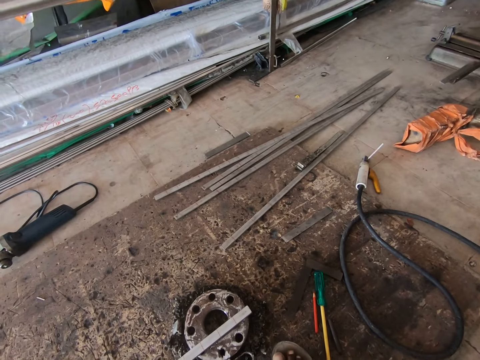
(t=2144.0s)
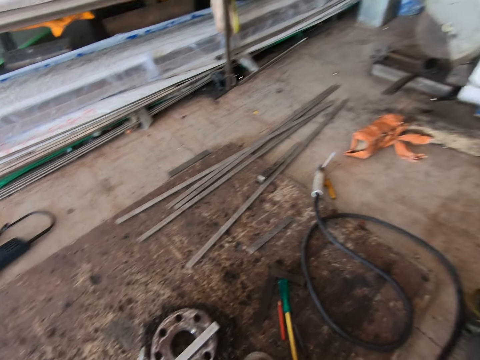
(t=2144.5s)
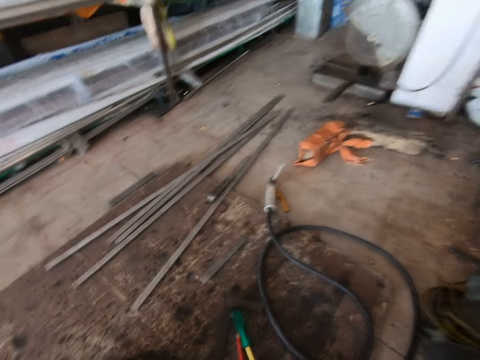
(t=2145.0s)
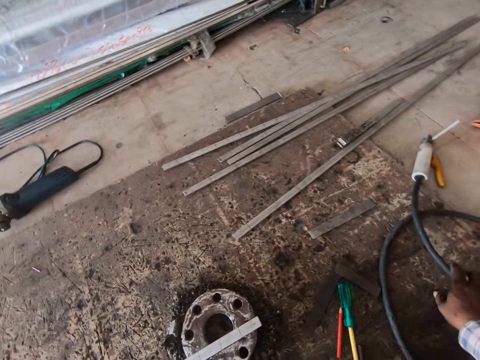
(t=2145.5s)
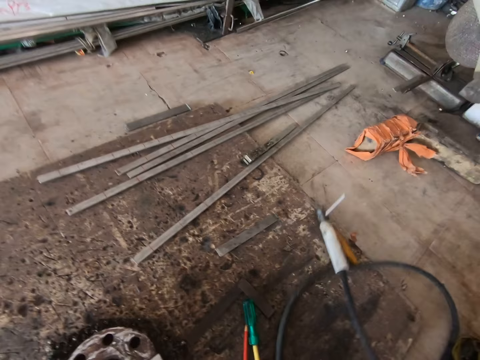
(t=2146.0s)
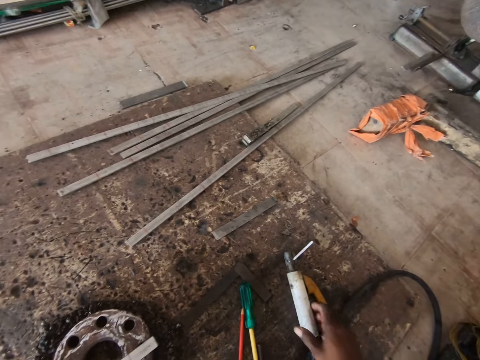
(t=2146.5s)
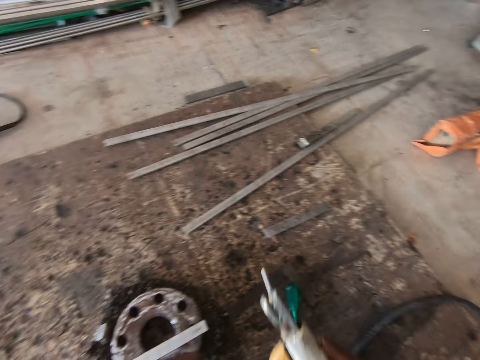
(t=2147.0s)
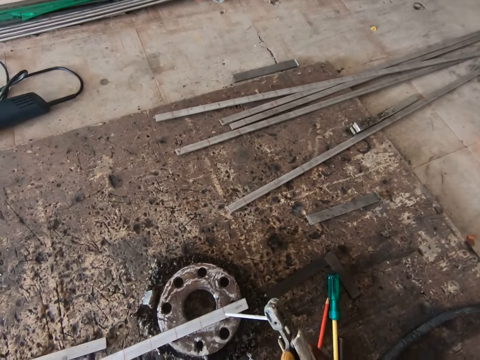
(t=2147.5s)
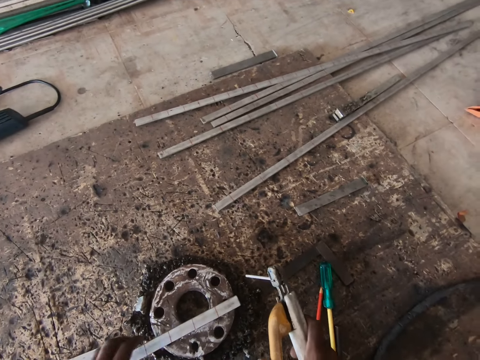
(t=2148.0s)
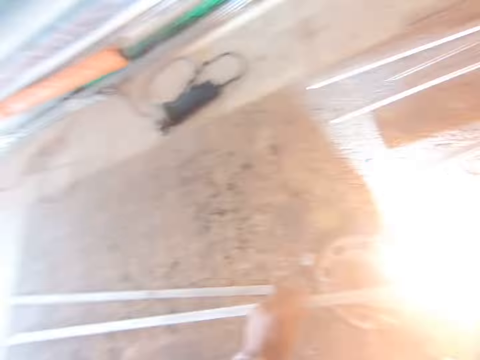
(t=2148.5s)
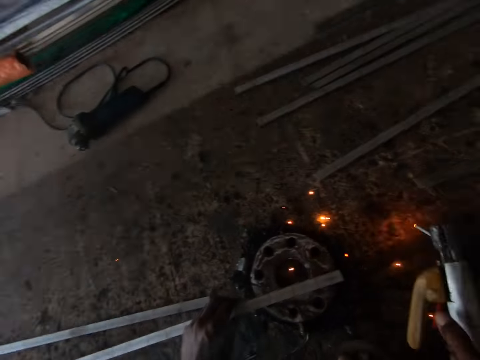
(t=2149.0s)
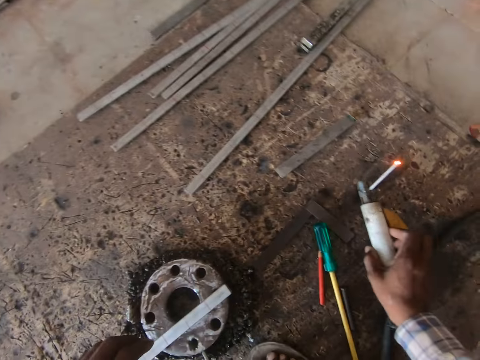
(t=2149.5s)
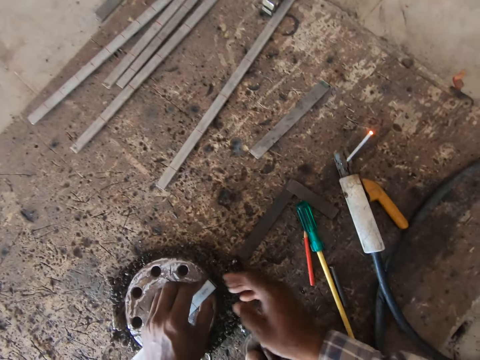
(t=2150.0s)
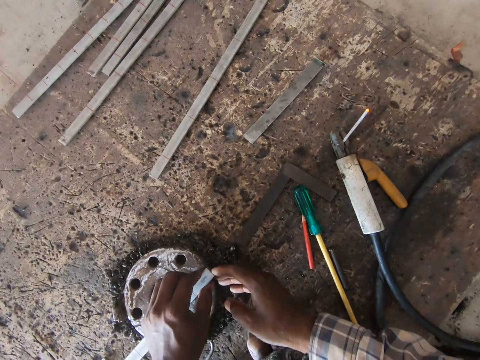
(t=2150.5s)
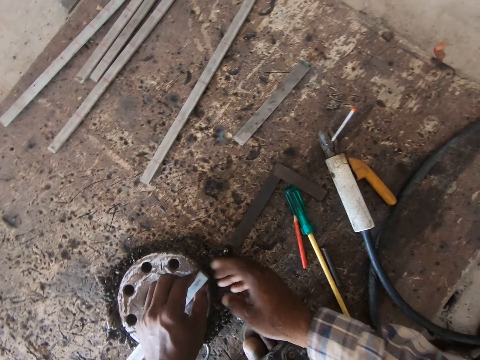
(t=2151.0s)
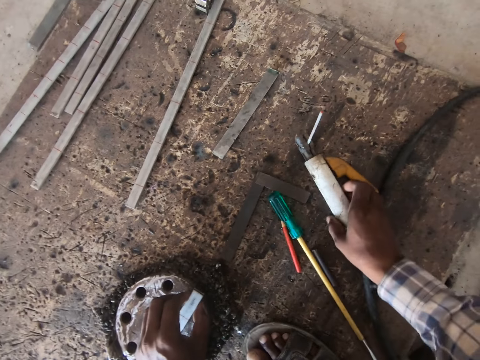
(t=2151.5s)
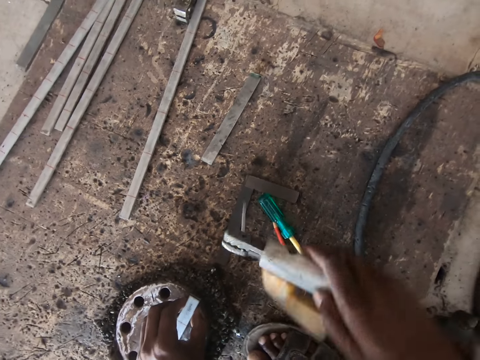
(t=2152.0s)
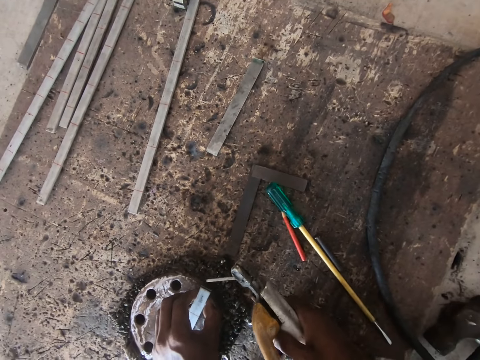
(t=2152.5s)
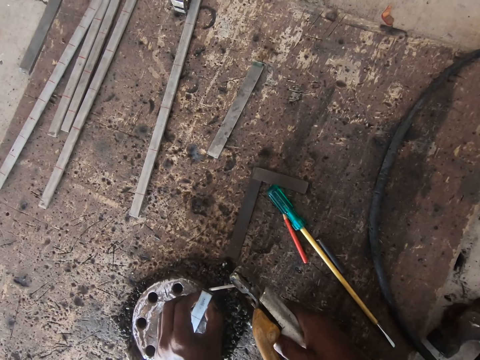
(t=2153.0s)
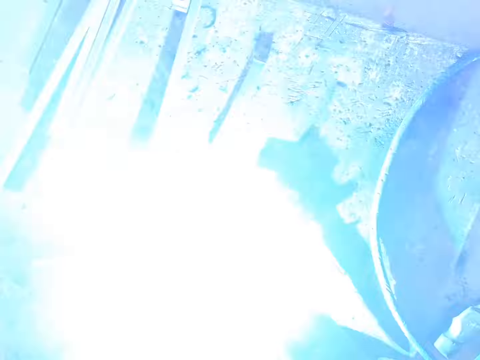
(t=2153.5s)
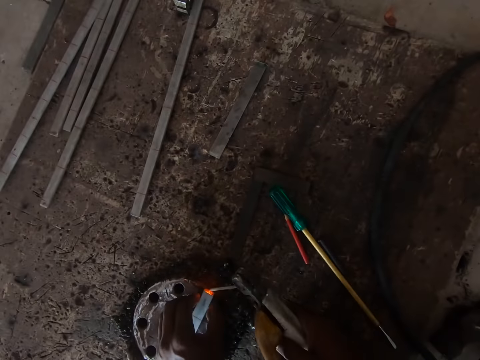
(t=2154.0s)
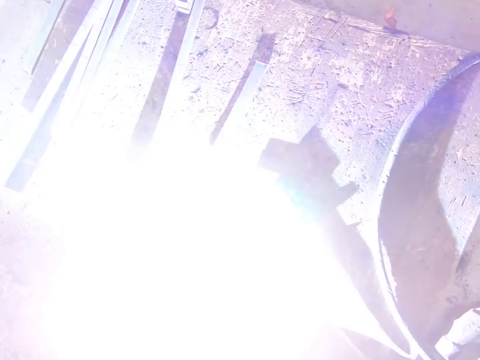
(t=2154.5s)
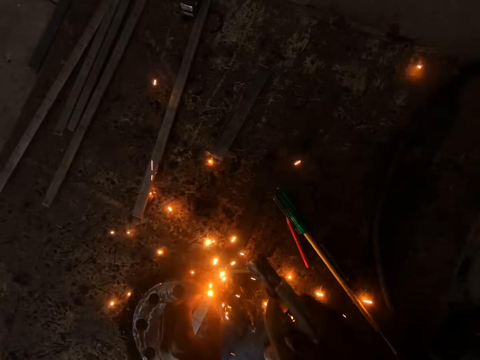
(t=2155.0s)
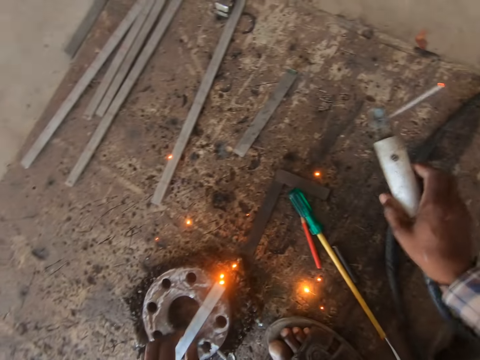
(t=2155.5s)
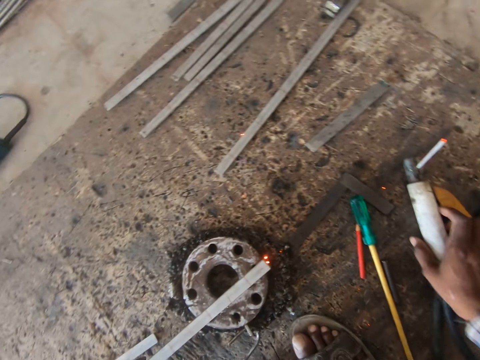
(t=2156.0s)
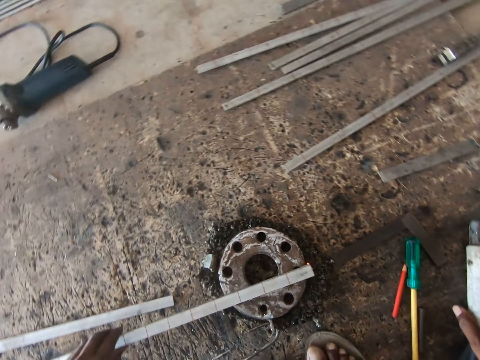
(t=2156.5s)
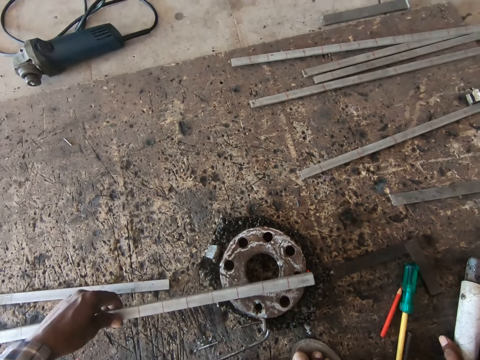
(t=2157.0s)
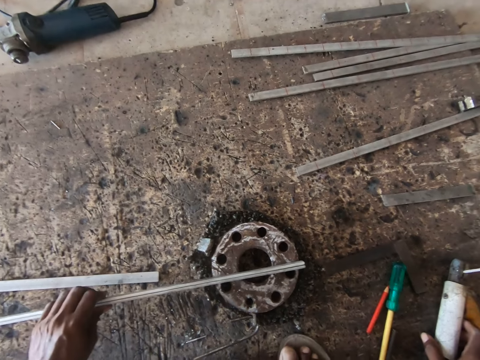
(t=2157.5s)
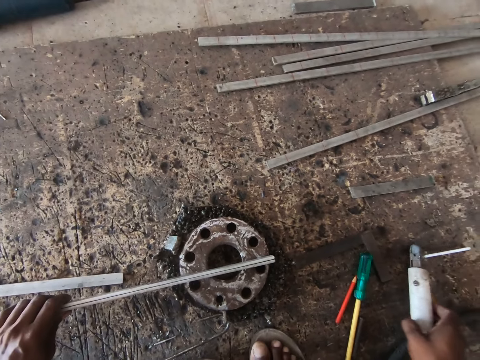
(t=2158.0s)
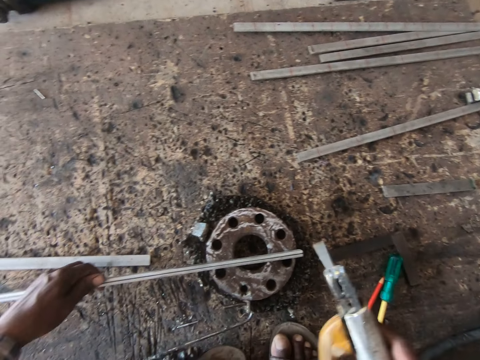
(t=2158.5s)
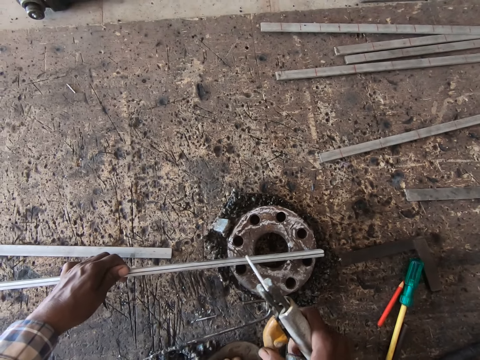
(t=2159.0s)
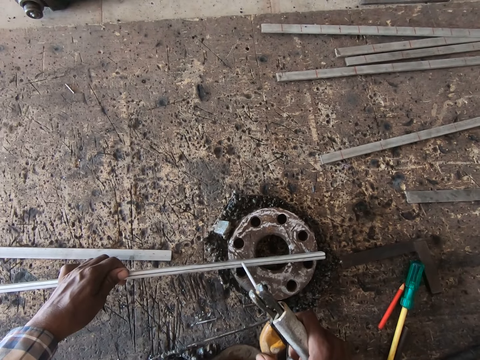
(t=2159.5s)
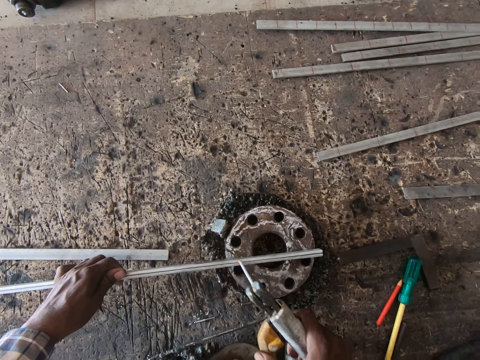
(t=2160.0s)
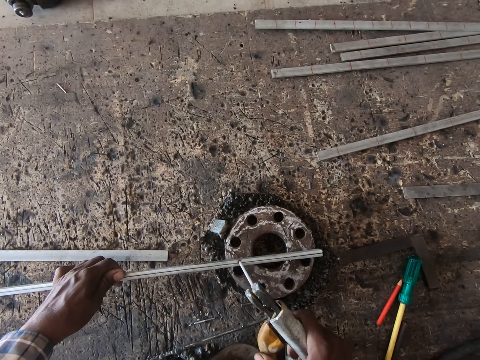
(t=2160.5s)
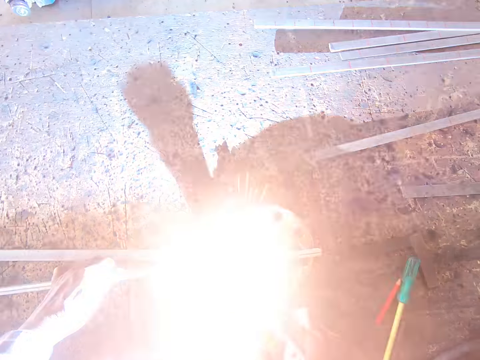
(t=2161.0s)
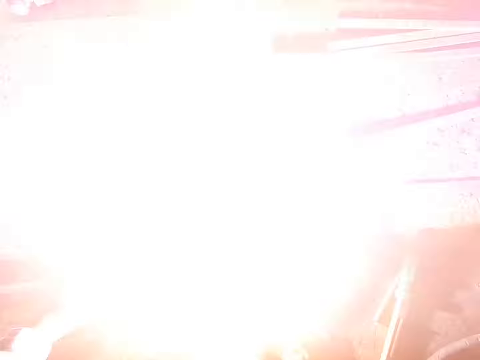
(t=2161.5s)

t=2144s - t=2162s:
The camera wearer moves a stick welder on the floor with his right hand. He picks the stick welder from the floor with his right hand. He turns on the stick welder with his right hand. He welds the steel metals or metal flat bars. He drops the stick welder on the floor with his right hand. He holds the metal flat bars on the flange on the floor with his left hand. He adjusts the metal flat bars on the flange on the floor with his right hand. He picks the stick welder from the floor with his right hand. He welds the metal flat bars on the flange on the floor with the stick welder in his right hand. He drops the stick welder on the floor with his right hand. He turns the metal flat bars on the flange on the floor with his left hand. He picks the stick welder from the floor with his right hand. He welds the metal flat bars on the flange on the floor with the stick welder in his right hand.

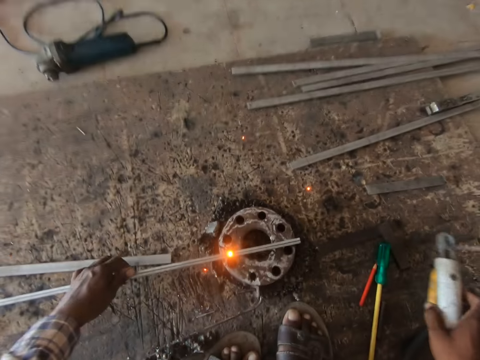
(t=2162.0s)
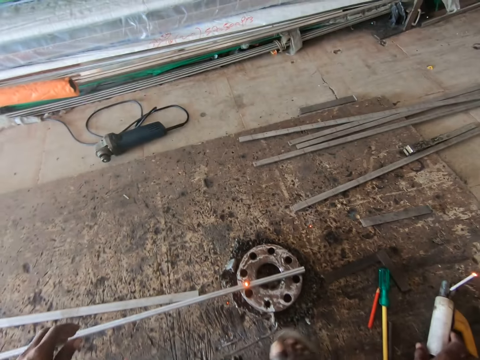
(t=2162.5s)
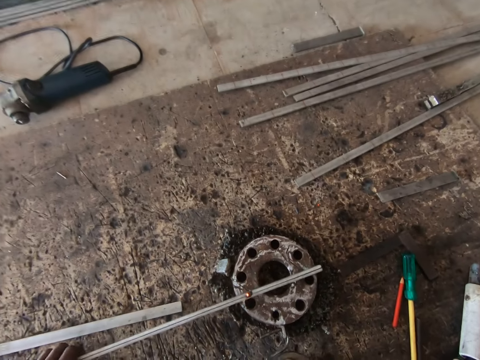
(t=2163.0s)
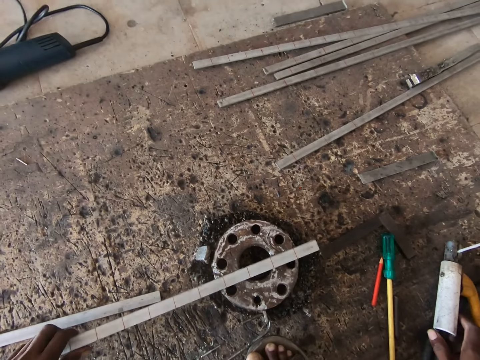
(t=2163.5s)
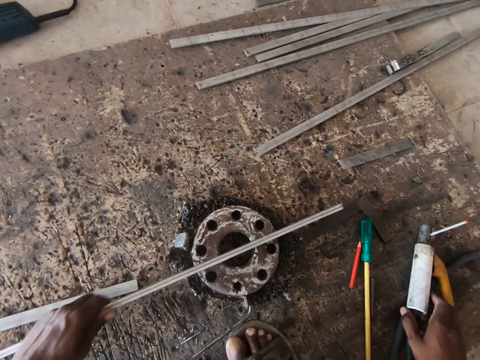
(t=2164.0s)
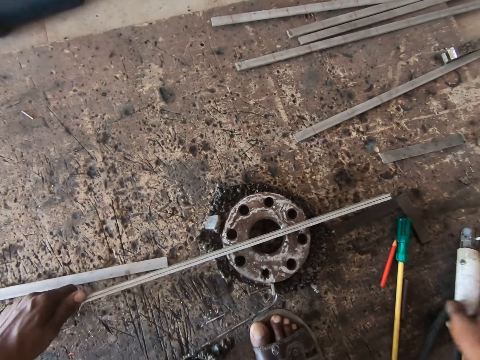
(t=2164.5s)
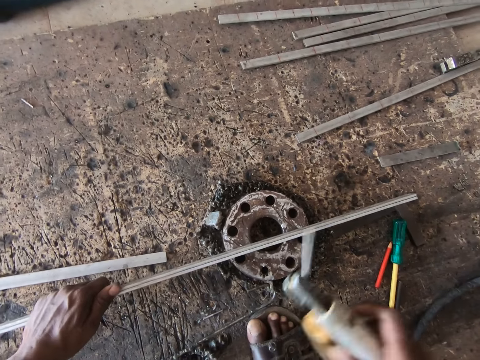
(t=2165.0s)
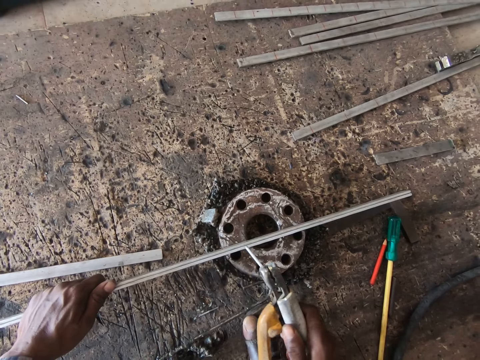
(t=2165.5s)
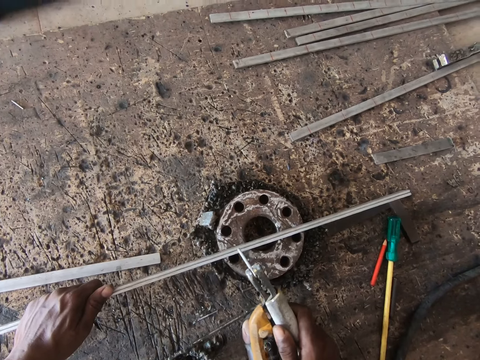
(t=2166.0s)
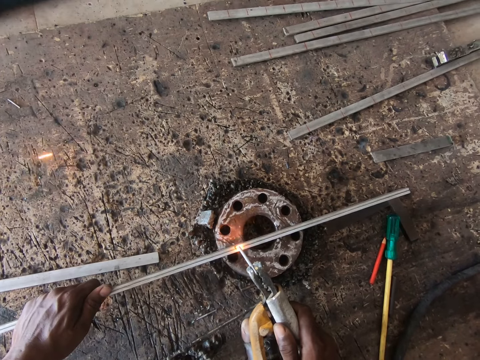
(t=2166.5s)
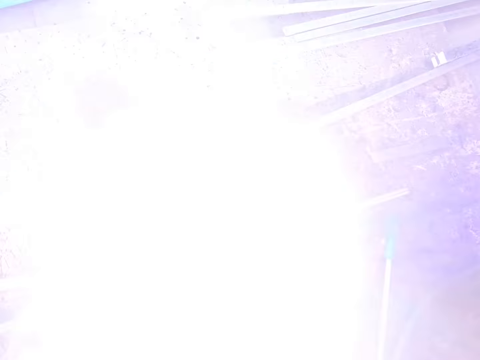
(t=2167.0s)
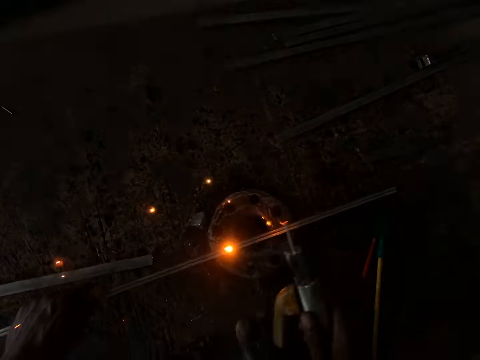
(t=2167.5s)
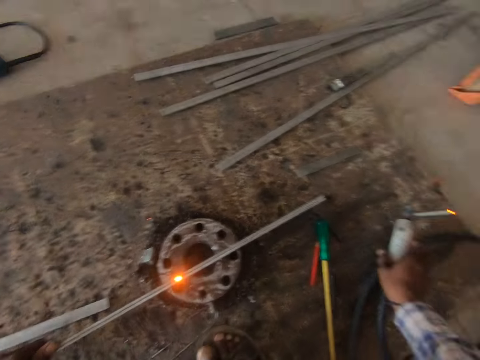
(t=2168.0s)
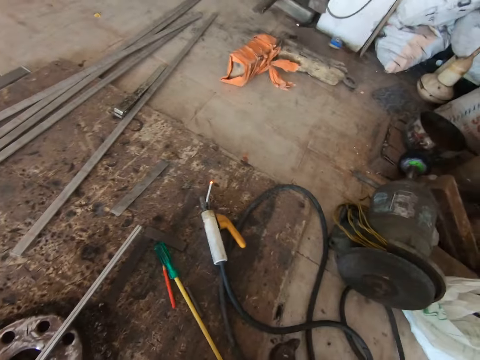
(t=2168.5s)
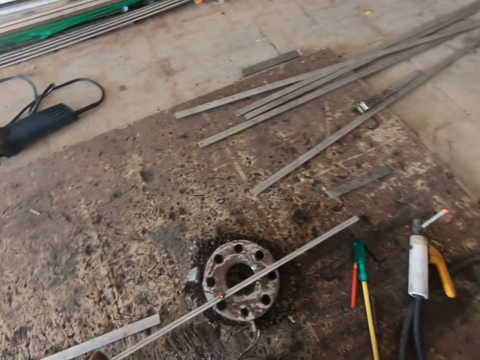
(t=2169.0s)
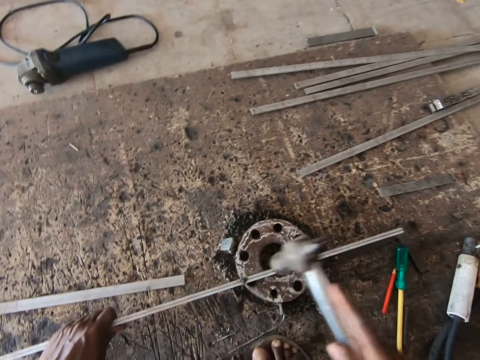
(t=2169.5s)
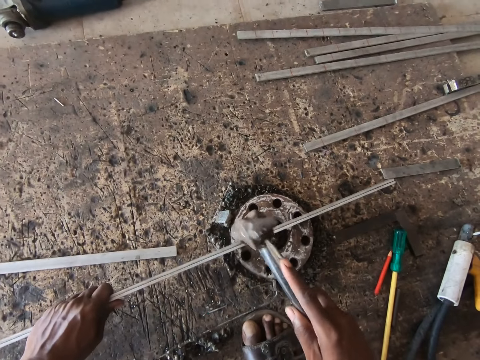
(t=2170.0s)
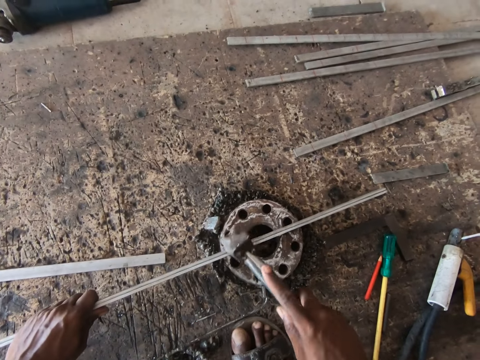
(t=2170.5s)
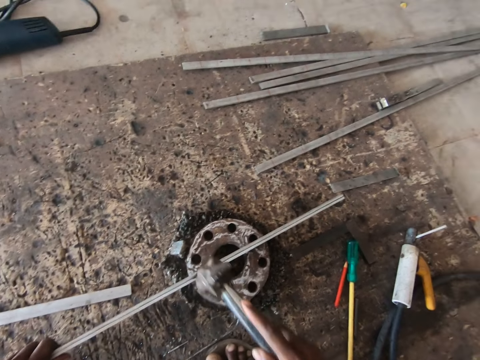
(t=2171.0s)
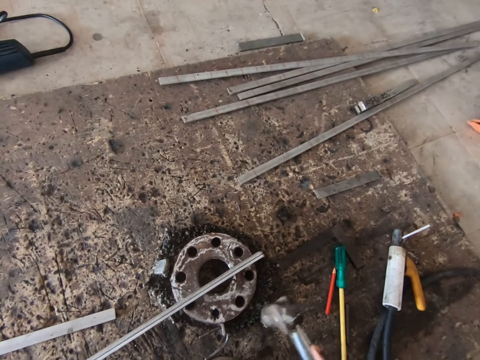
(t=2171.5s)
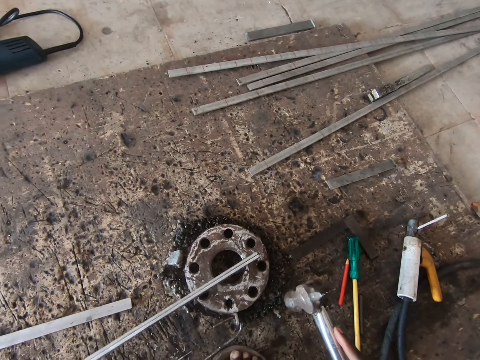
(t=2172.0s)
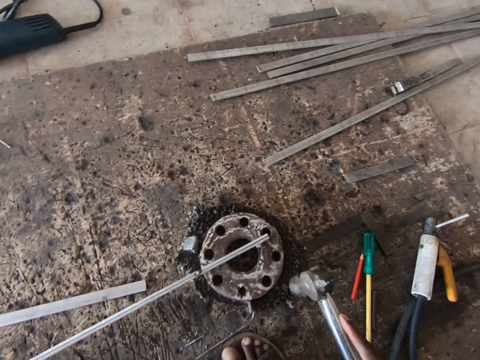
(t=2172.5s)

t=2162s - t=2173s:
The camera wearer drops the stick welder on the floor with his right hand. He holds the metal flat bars on the flange on the floor with his left hand, and adjusts the metal flat bars on the flange on the floor with his left hand. He picks the stick welder from the floor with his right hand. He welds the metal flat bars on the flange on the floor with the stick welder in his right hand. He drops the stick welder on the floor with his right hand. He picks up a hammer. He hammers the metal flat bars on the flange on the floor with the hammer in his right hand. He adjusts the metal rods on the flange on the floor with his left hand. He turns a steel metal.
